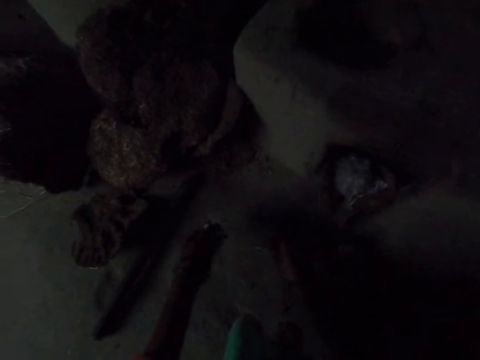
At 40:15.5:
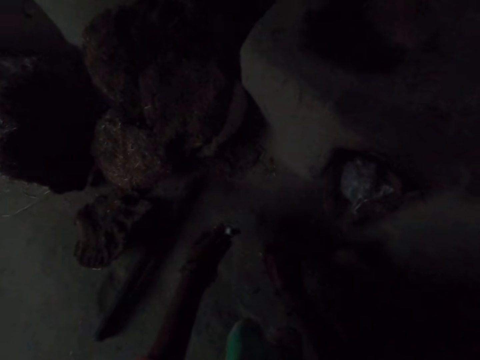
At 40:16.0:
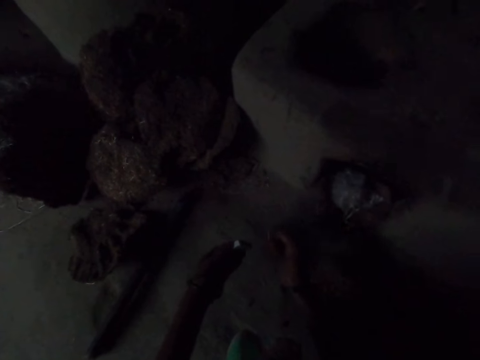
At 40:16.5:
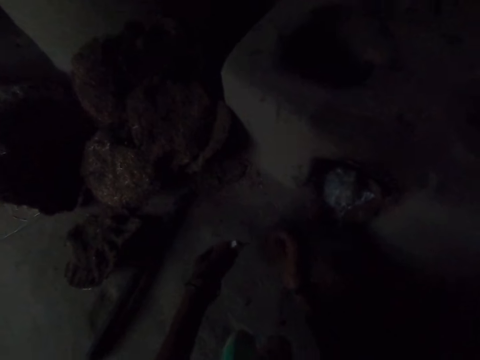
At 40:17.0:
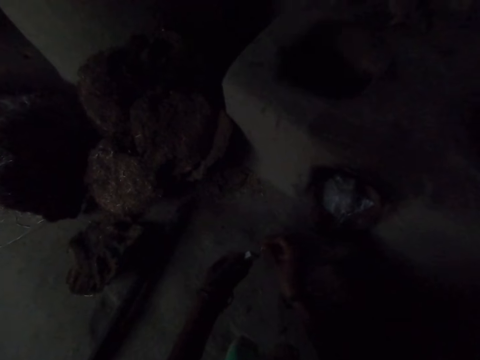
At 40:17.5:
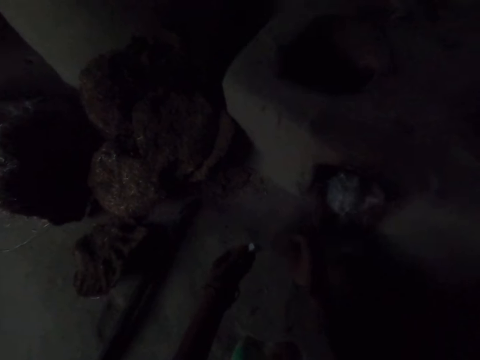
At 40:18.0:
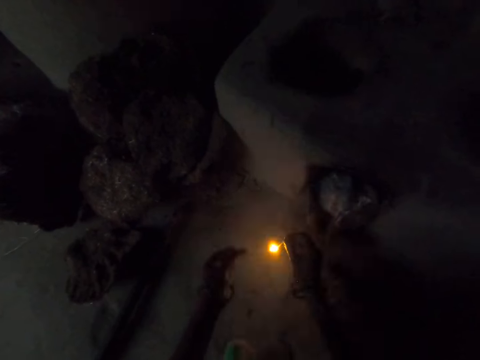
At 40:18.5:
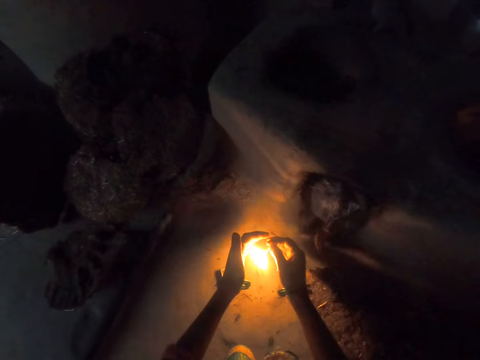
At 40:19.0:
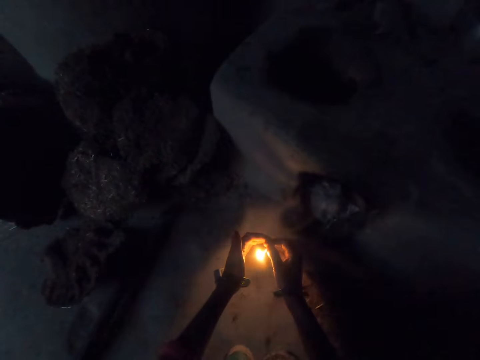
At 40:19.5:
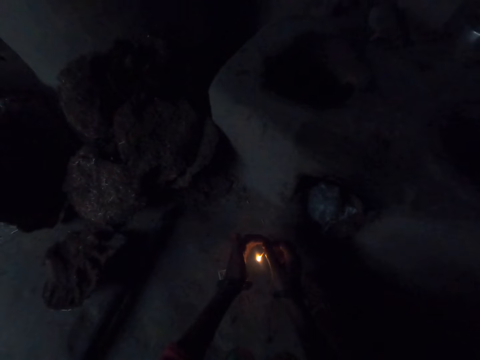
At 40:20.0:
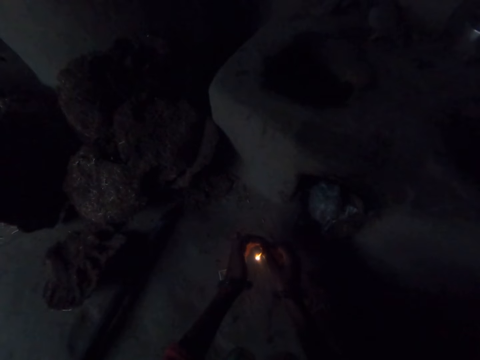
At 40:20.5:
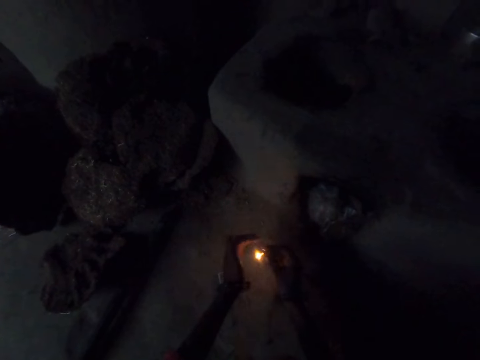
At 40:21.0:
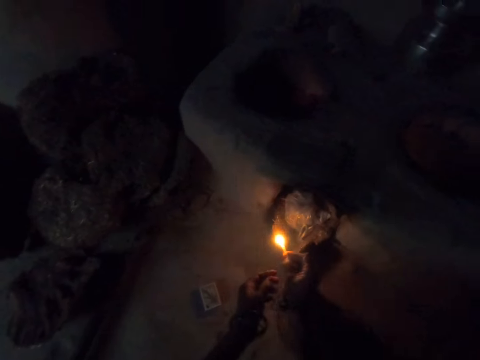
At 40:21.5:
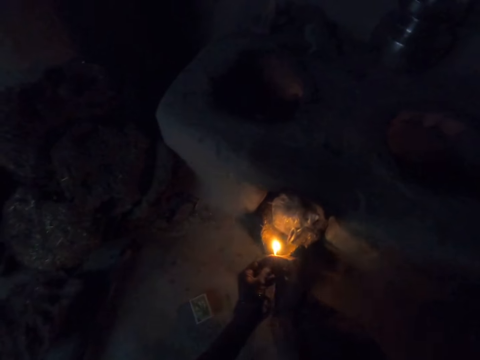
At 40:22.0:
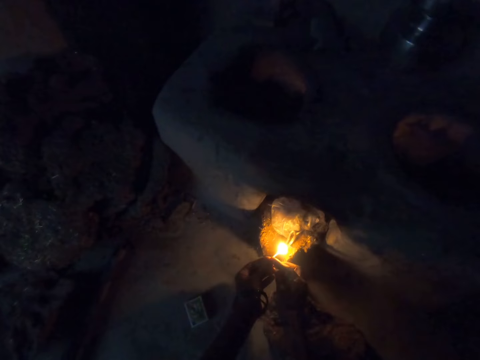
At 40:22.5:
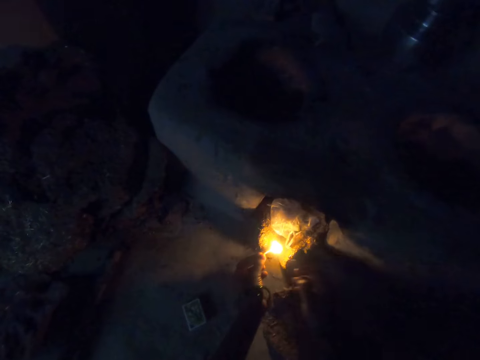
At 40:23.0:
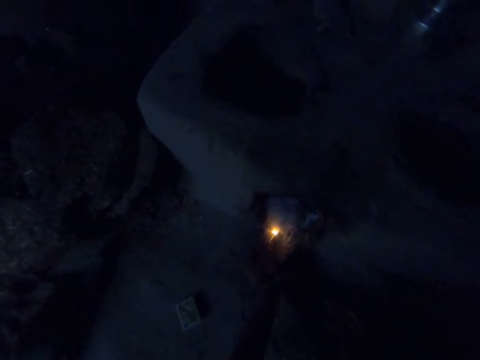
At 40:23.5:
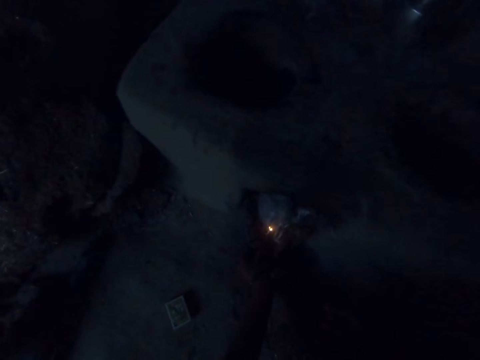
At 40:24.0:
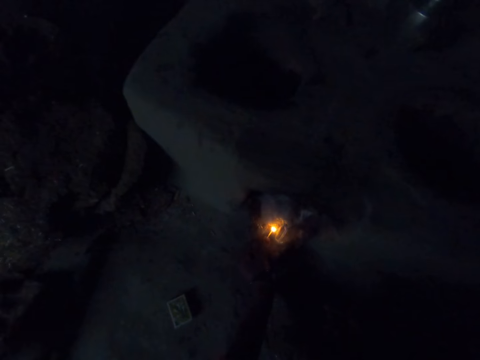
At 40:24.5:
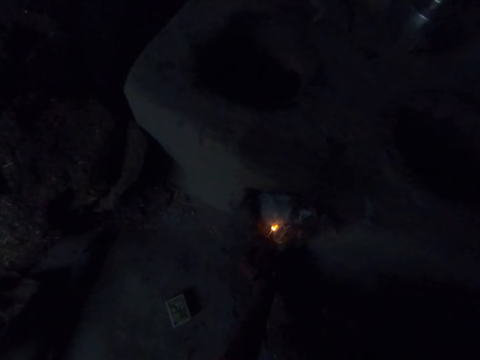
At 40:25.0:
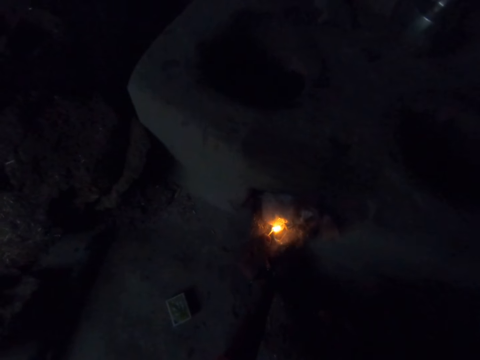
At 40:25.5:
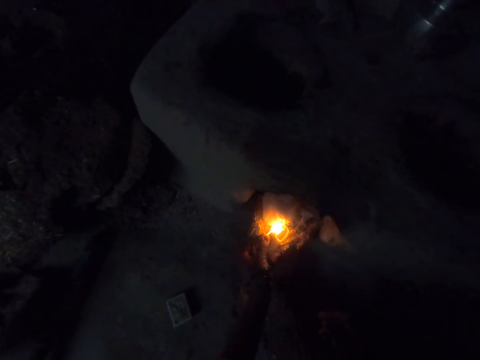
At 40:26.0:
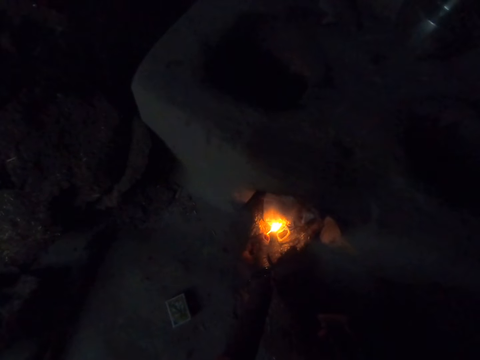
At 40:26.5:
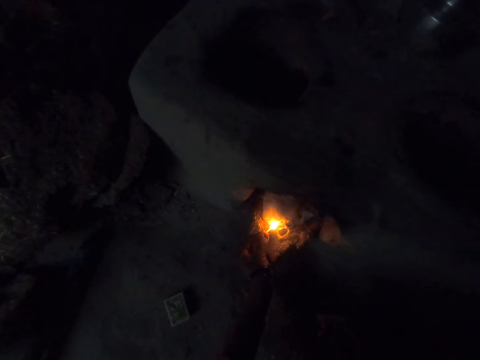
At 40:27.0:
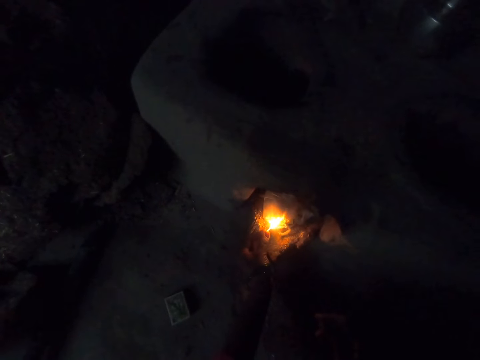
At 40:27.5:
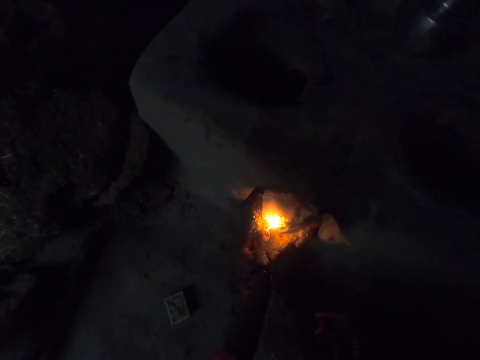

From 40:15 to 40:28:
The camera wearer takes out a match stick. They light the match stick with the right hand. They use the left hand to cover the flame. They transfer the match stick from the right to the left hand. They light the polythene bags. They put the lit match stick in the cement hole.

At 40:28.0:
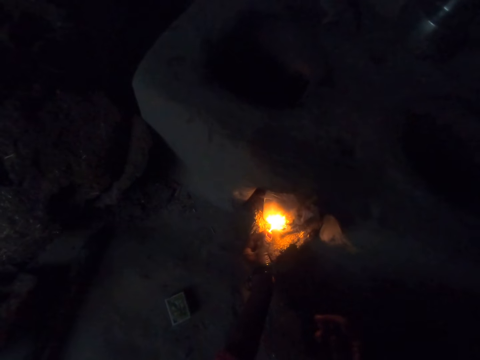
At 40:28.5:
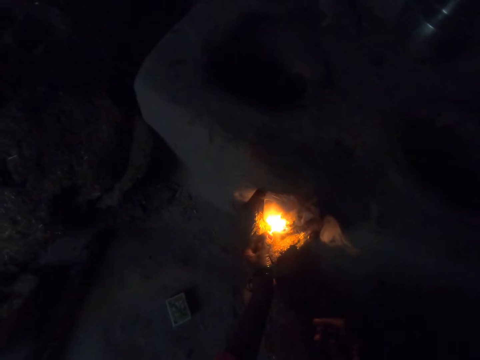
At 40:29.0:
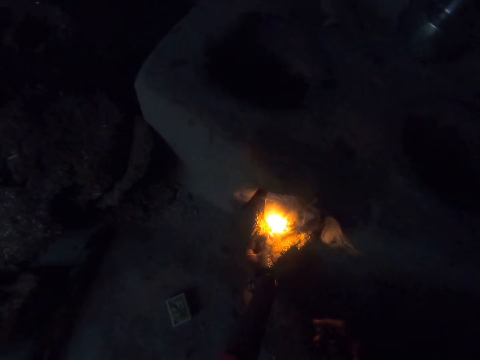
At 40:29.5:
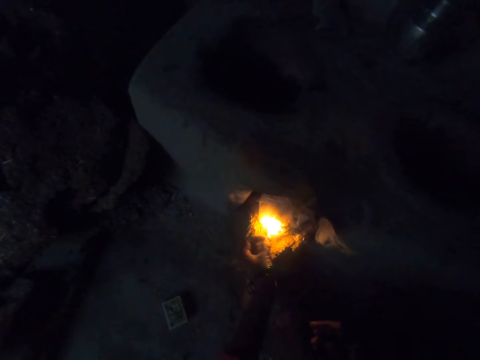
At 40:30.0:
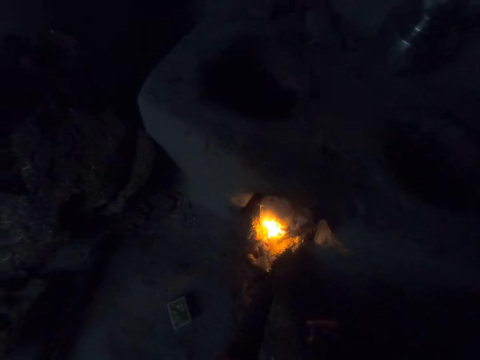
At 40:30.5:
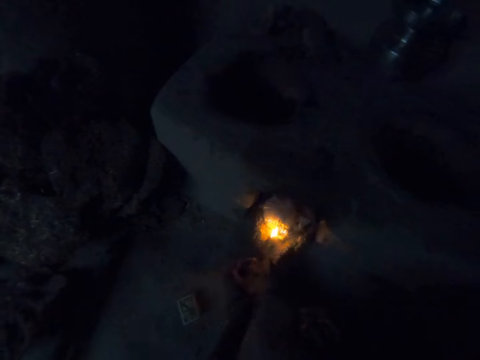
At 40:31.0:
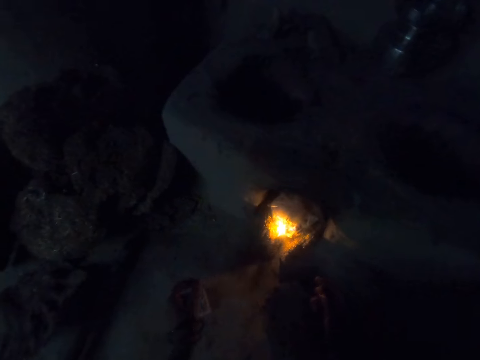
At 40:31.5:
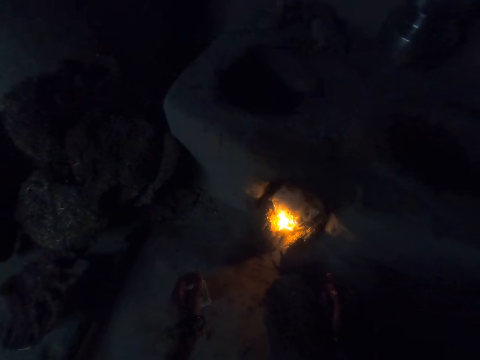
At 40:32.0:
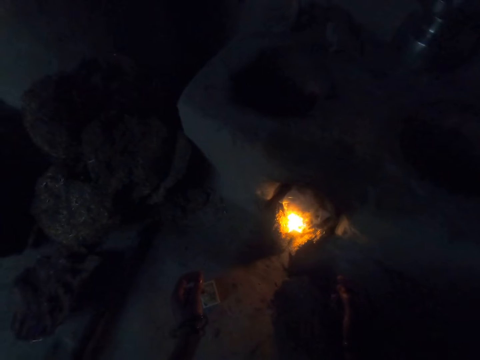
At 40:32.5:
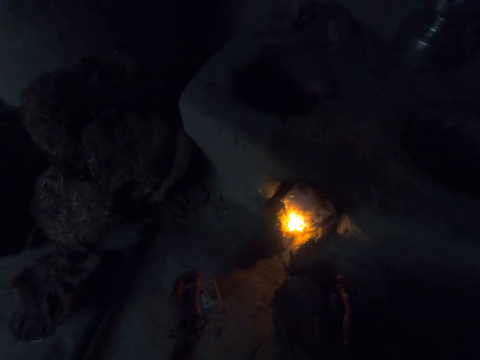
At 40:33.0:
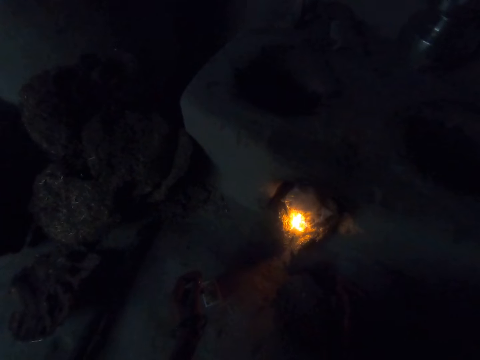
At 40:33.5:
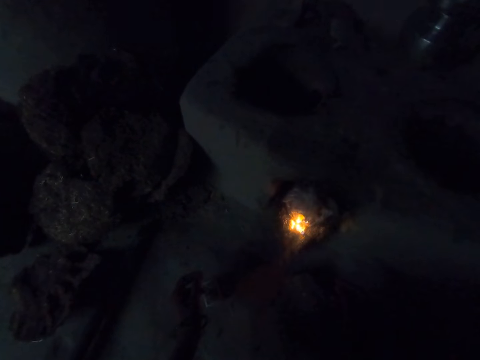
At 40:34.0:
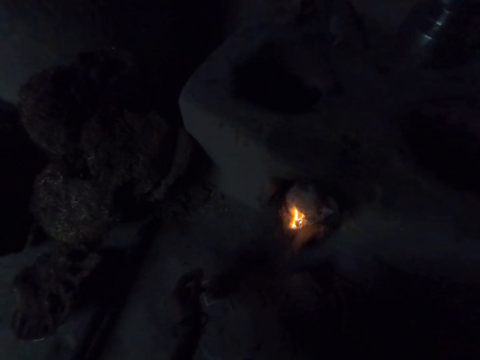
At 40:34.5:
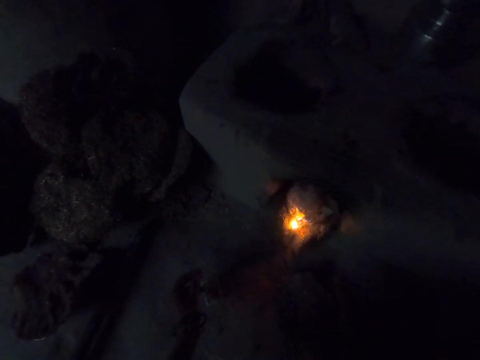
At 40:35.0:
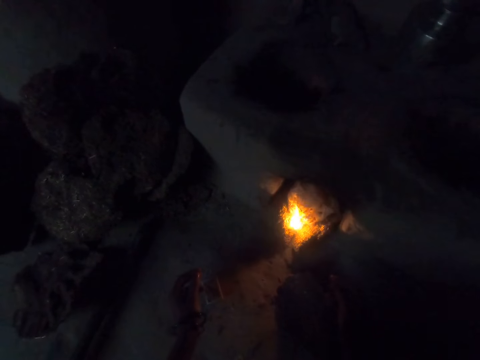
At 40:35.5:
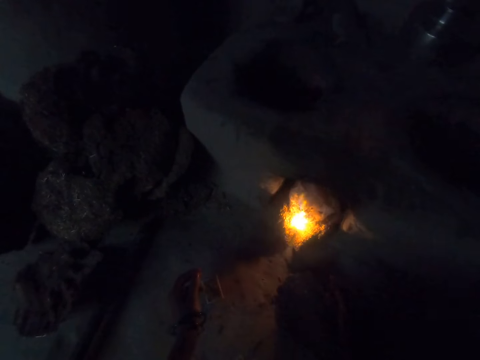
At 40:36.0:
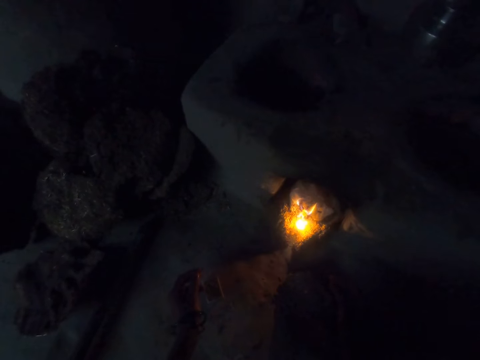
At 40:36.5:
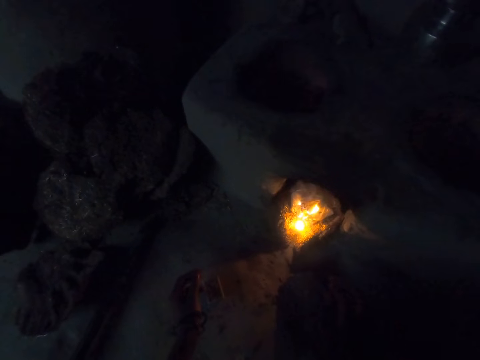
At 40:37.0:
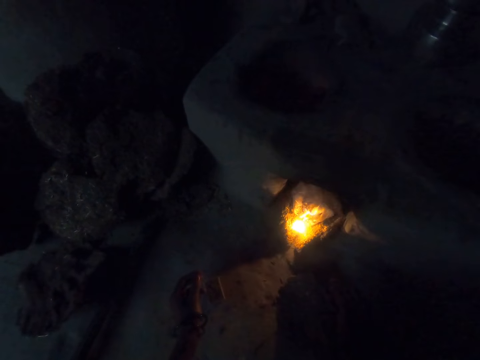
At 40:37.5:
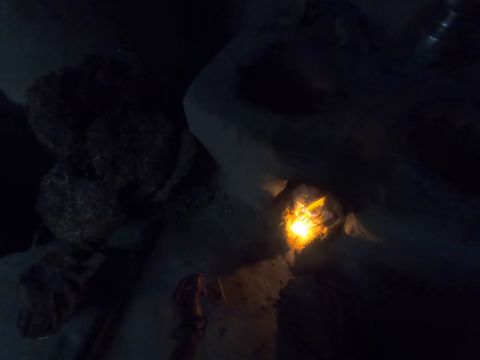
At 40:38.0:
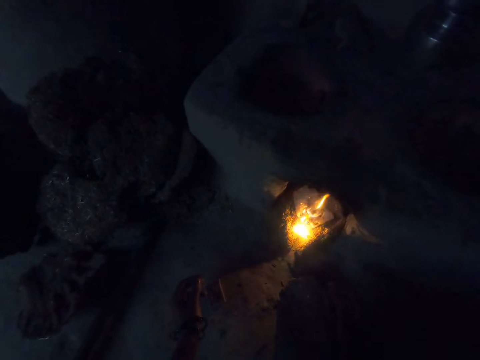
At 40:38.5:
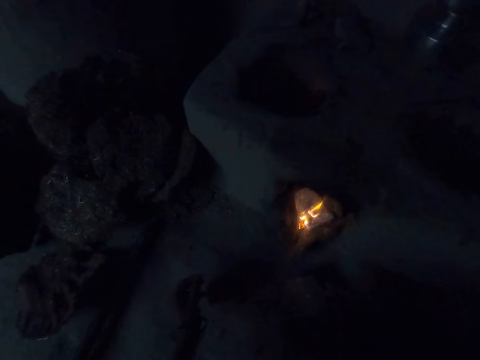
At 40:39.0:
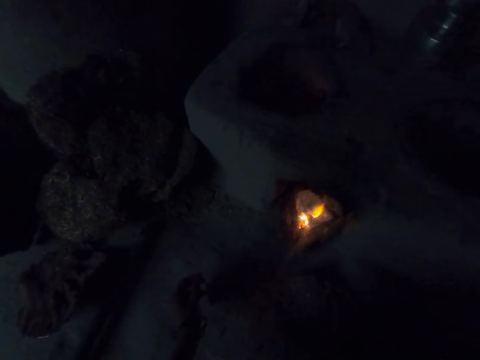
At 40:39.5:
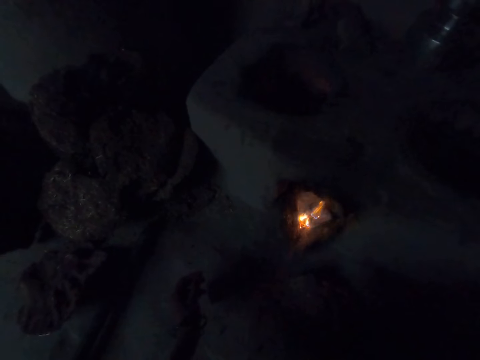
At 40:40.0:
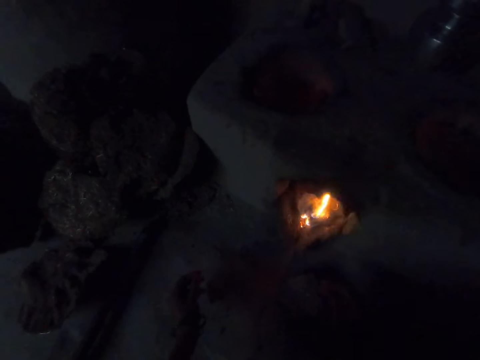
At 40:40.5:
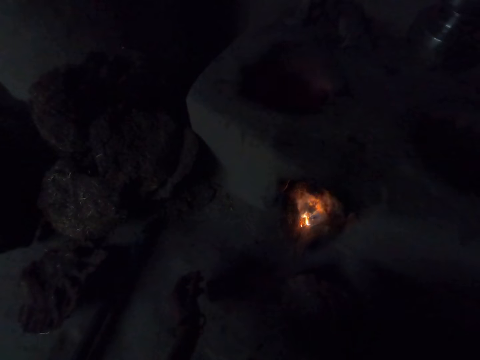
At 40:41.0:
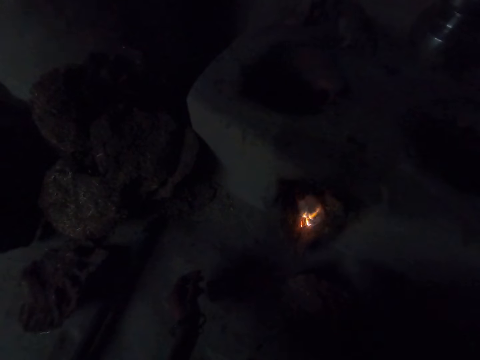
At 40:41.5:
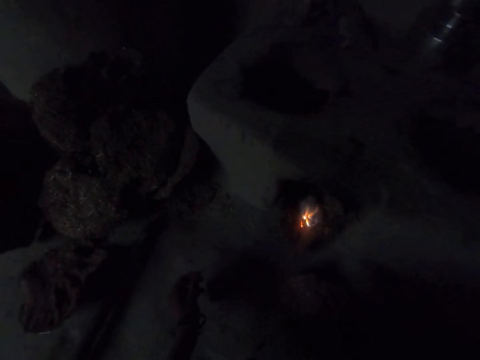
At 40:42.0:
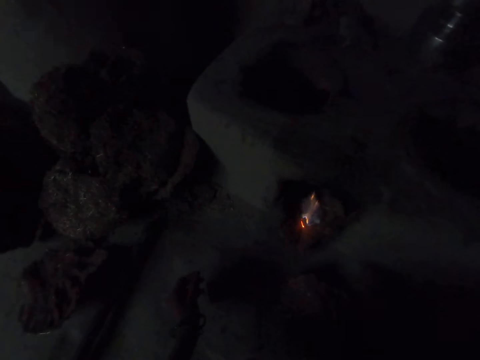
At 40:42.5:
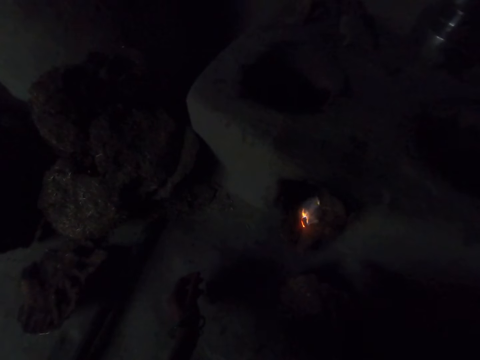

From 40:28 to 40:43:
The camera wearer takes the hand off the match stick. They converse with a woman.
